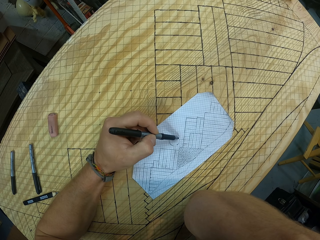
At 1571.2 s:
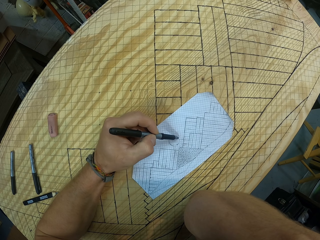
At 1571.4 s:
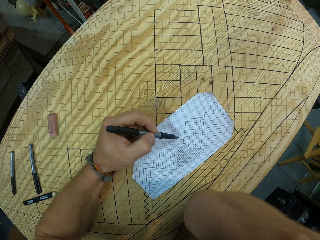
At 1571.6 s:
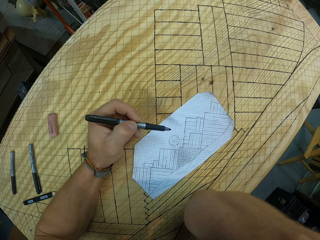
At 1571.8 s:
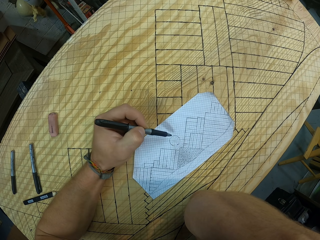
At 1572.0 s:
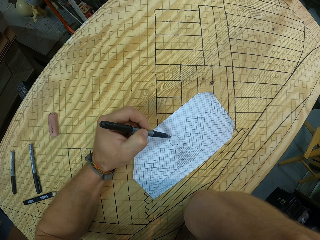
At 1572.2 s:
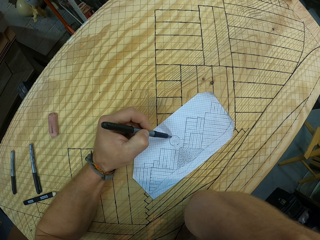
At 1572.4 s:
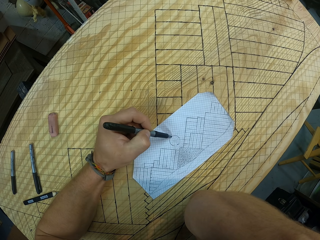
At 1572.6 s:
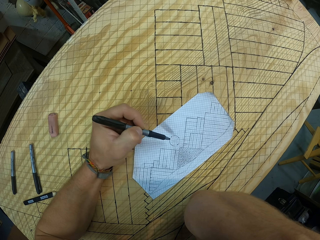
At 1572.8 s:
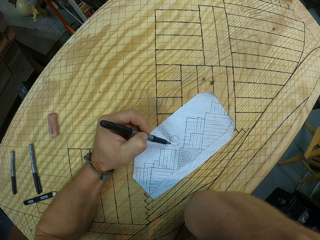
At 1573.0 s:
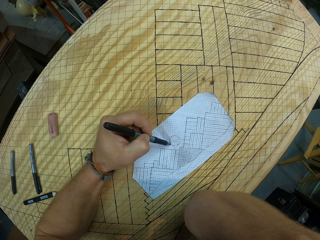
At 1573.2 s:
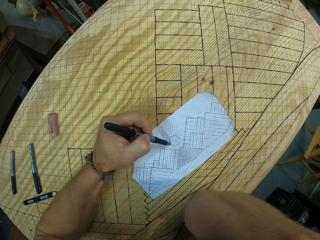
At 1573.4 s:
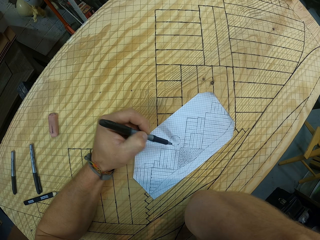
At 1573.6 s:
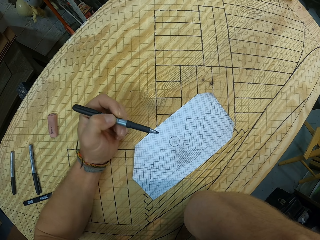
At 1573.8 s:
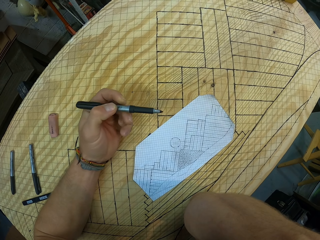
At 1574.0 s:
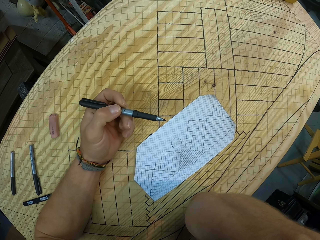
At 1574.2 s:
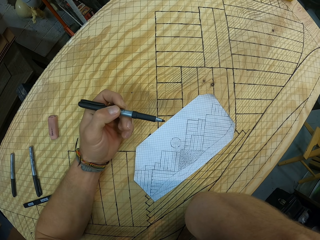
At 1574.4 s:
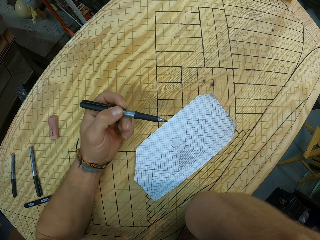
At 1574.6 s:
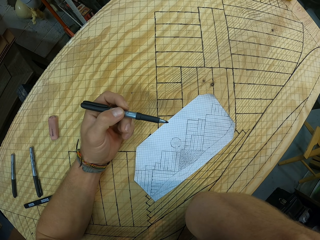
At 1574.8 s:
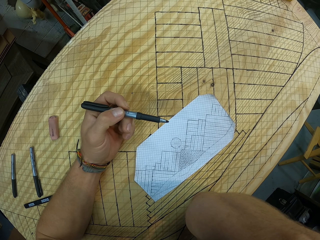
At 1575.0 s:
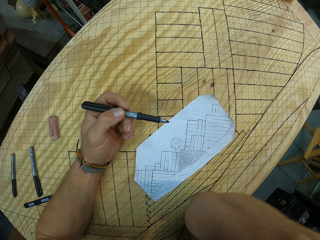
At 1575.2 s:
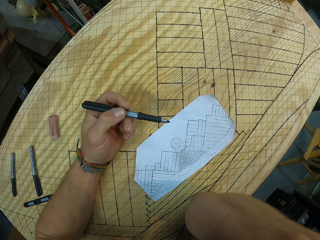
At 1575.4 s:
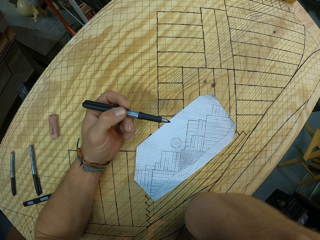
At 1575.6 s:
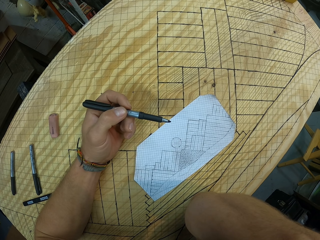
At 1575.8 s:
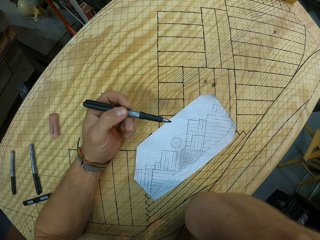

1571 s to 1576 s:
The camera wearer measures a sketch on a paper.

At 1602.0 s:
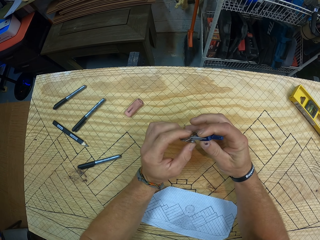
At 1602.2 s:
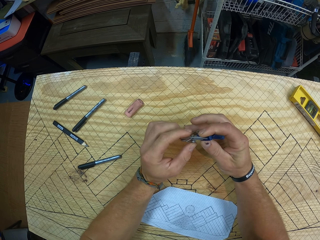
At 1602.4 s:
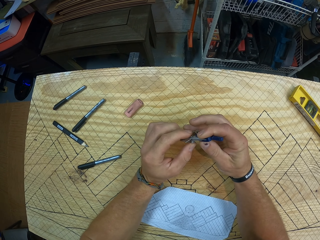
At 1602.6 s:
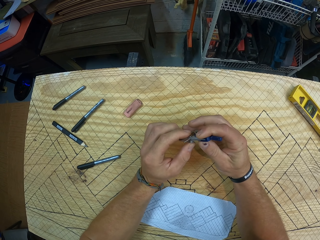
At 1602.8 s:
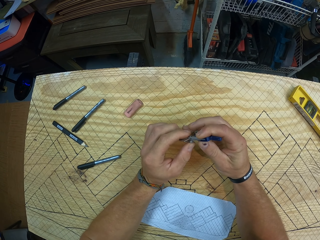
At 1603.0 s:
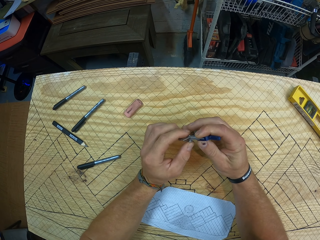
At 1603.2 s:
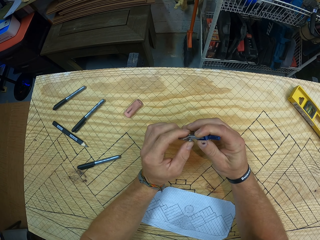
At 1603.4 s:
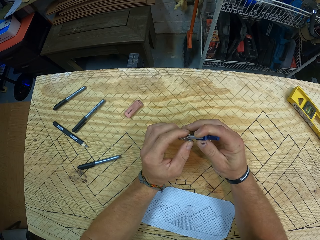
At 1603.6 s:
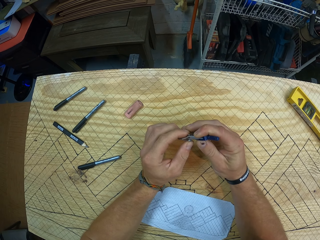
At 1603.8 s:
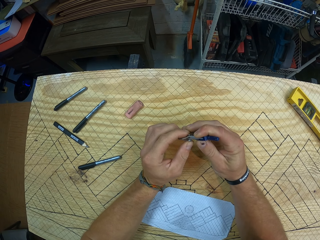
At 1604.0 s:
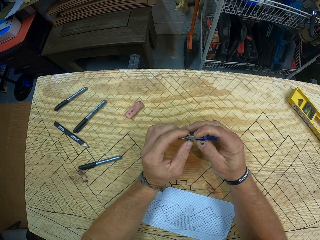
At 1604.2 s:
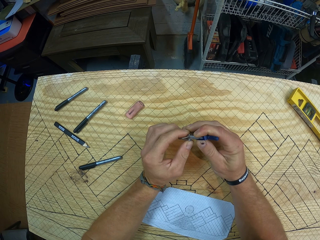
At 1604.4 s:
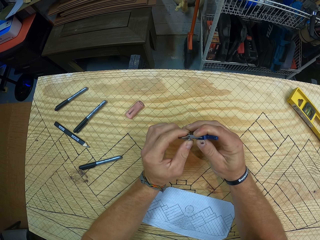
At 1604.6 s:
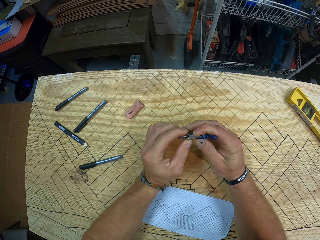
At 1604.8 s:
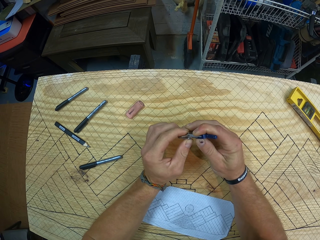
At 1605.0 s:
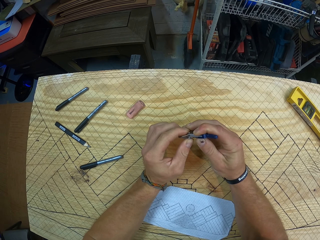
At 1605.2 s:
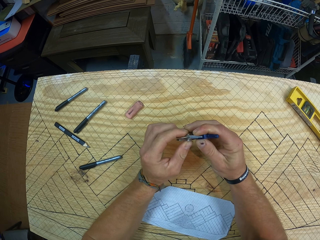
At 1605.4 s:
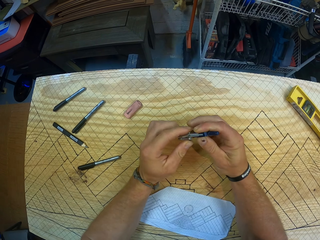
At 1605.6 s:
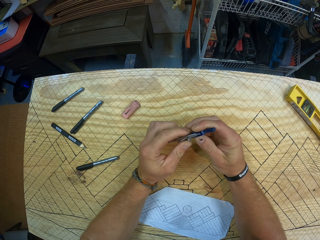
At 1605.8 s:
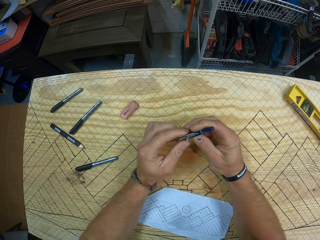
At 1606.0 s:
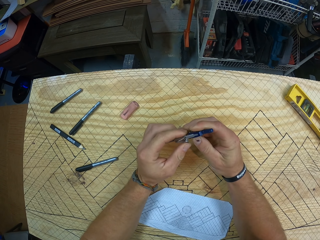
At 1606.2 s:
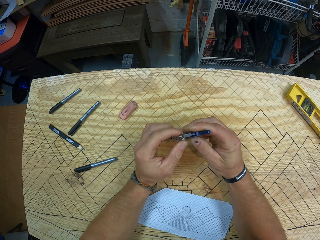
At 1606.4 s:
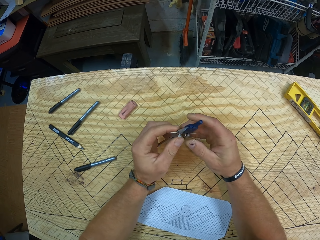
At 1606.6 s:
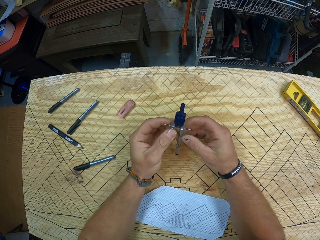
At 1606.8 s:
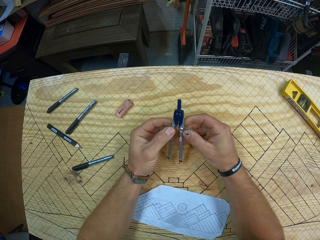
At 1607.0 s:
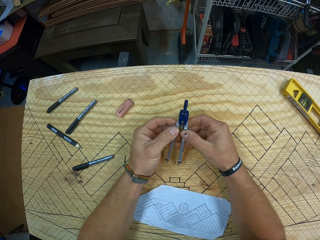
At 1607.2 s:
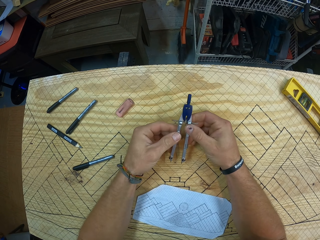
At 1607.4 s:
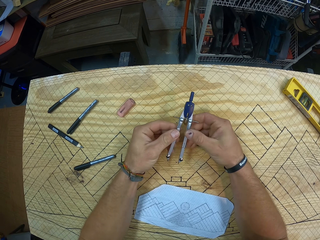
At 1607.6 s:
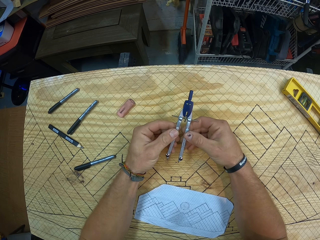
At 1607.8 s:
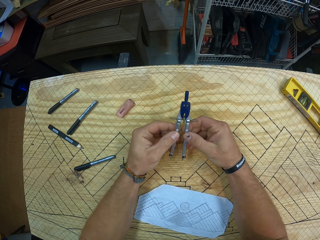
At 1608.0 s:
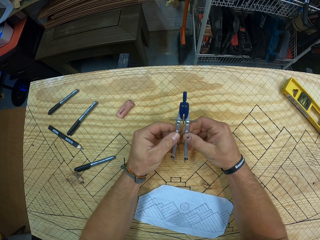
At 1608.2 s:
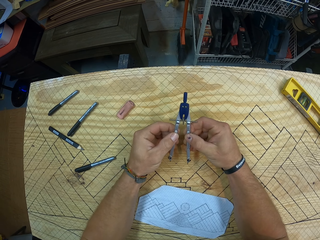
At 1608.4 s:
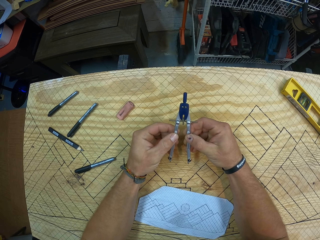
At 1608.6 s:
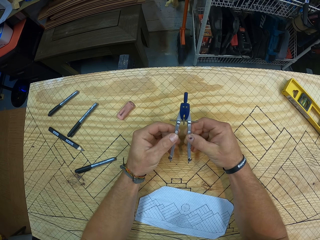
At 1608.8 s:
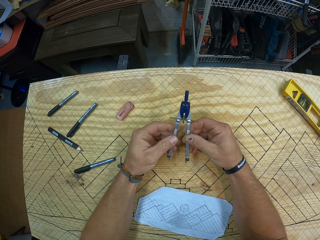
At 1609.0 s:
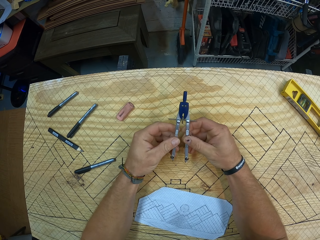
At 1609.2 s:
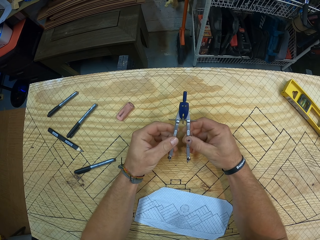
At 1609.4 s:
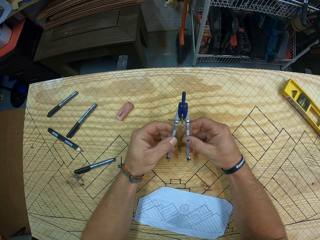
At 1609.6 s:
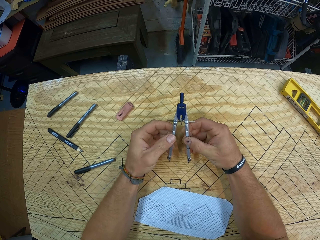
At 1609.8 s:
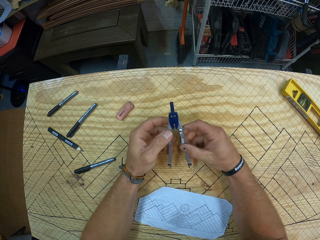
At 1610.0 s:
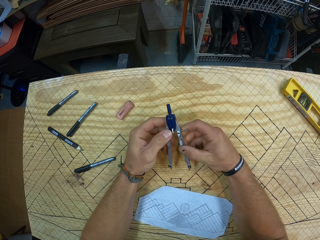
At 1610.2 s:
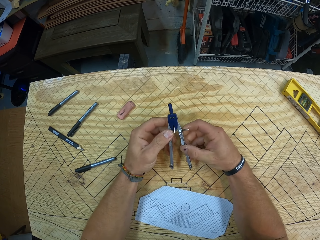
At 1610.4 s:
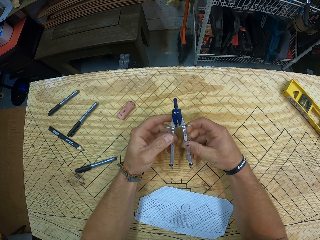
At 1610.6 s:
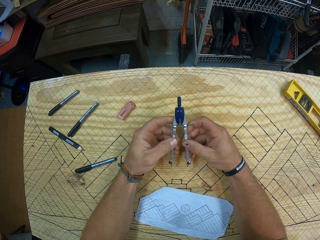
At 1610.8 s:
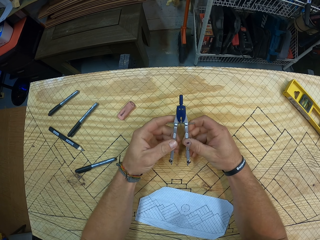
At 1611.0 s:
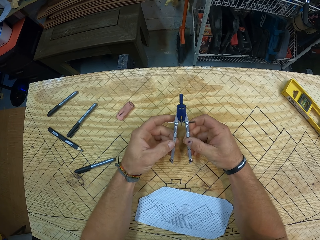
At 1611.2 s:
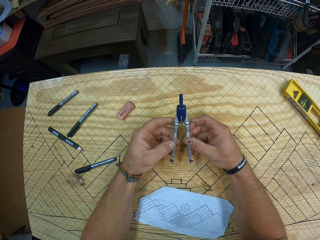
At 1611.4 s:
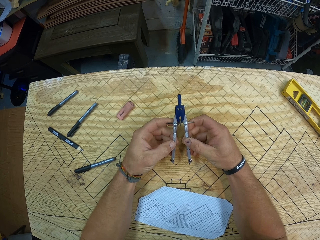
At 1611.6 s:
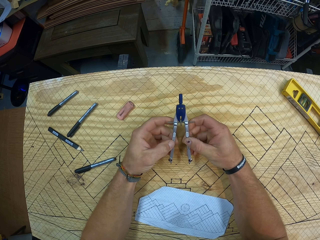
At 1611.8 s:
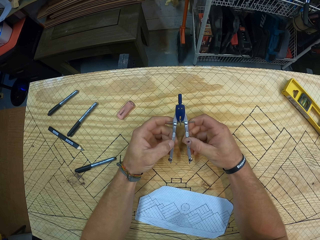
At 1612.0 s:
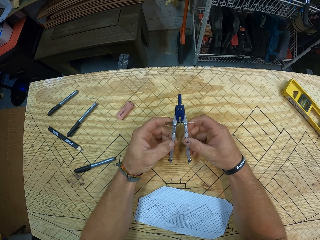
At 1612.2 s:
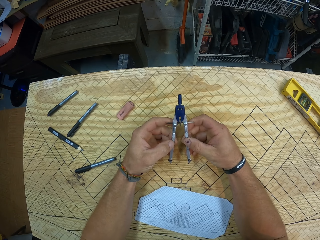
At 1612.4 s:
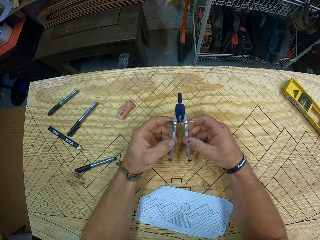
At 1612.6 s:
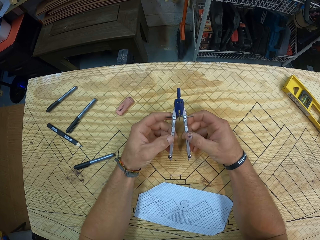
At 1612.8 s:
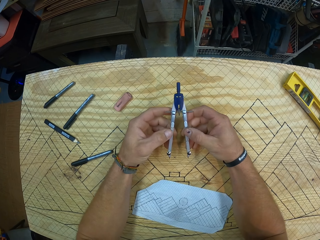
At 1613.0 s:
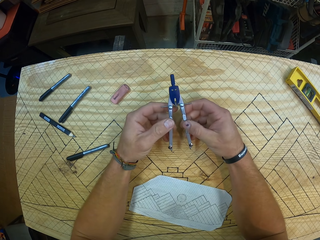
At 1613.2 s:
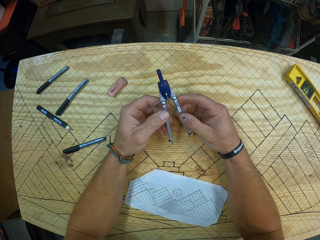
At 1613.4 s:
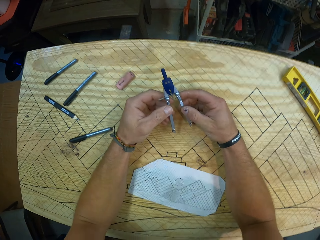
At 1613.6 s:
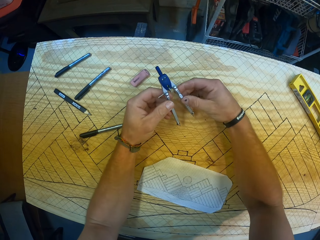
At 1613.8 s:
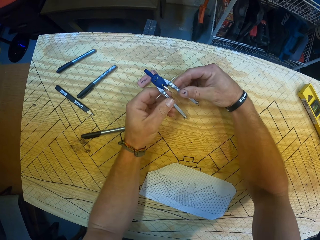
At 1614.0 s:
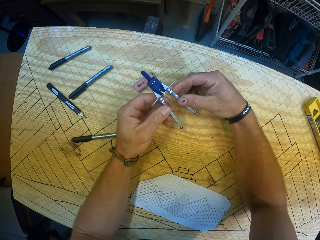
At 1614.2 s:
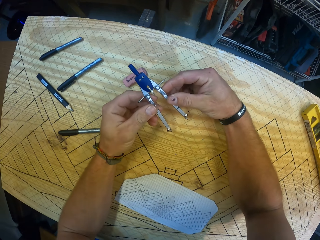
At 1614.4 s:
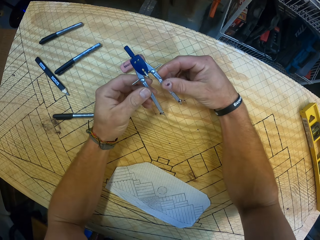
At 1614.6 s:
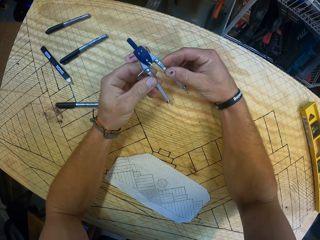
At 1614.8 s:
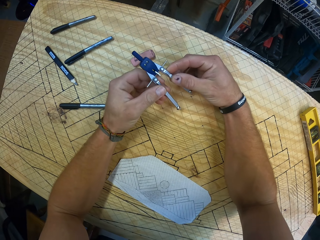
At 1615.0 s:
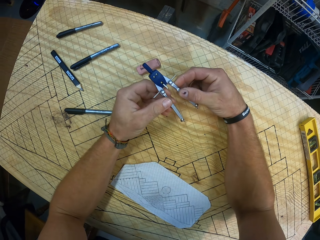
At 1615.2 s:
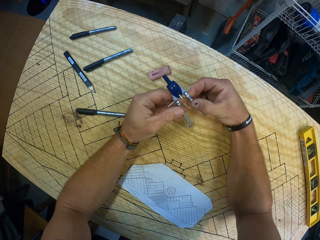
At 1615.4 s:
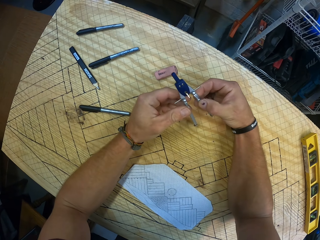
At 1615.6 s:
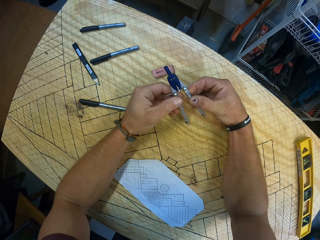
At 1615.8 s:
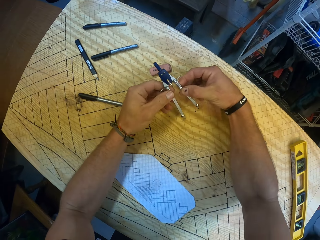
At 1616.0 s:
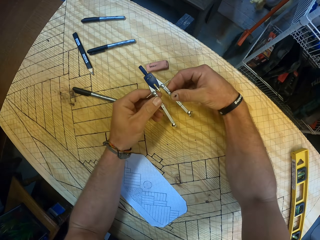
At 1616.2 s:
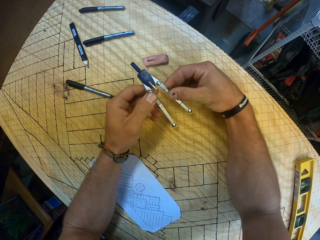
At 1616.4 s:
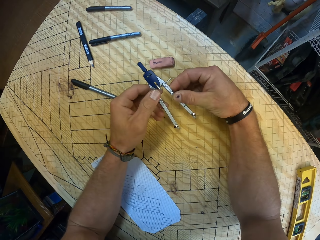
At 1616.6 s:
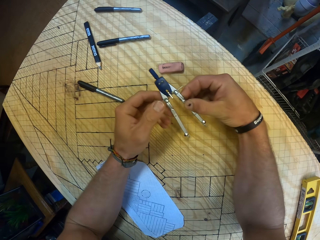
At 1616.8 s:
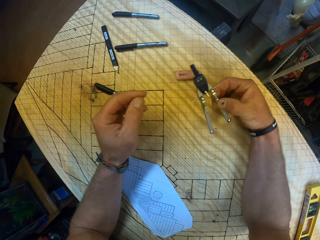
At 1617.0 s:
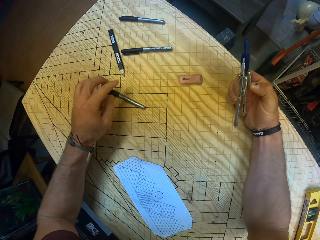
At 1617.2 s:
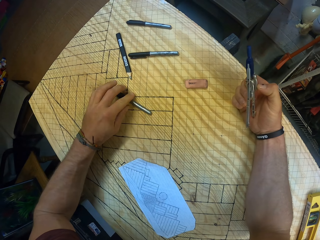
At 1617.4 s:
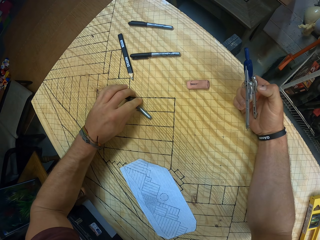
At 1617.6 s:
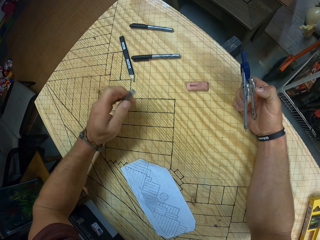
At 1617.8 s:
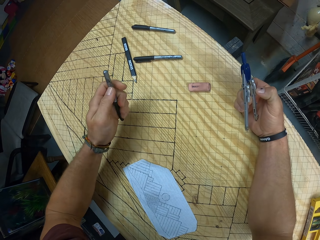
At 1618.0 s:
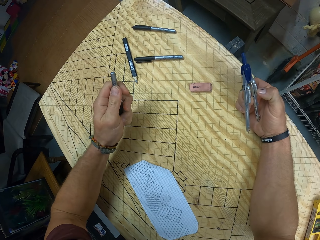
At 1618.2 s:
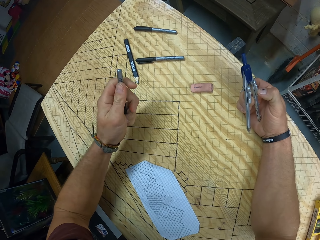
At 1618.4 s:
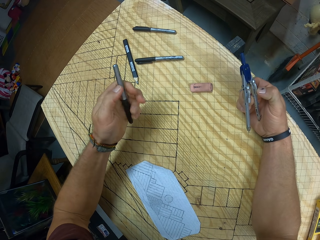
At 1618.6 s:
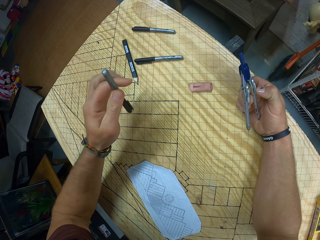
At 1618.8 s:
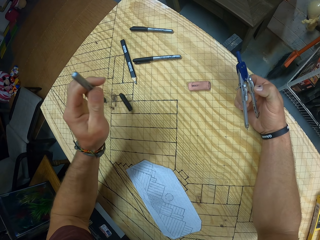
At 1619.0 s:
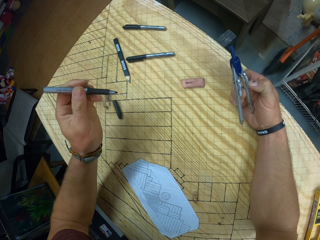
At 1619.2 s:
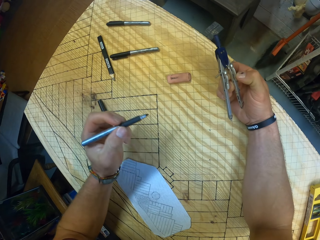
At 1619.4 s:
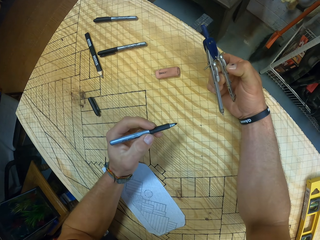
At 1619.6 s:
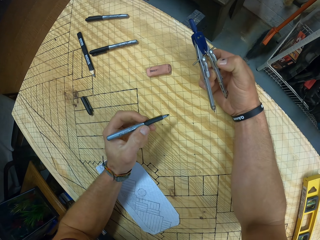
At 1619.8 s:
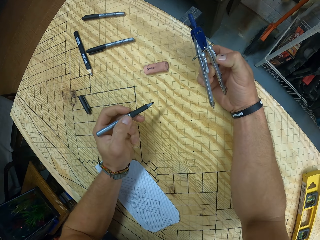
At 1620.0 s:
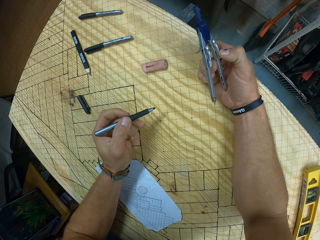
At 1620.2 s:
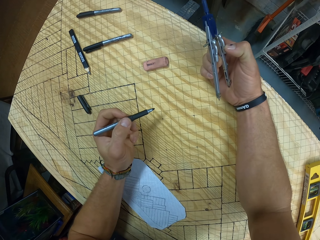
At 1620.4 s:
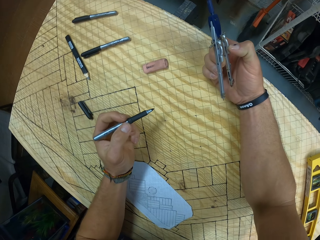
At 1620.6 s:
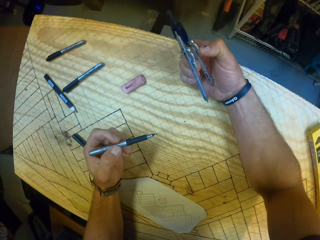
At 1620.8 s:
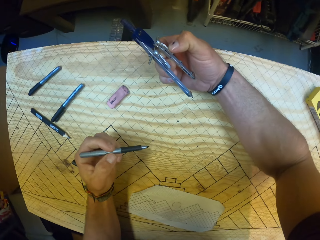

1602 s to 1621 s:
The camera wearer adjusts a compass. He picks up the marker pen from the piece of wood with his left hand.
